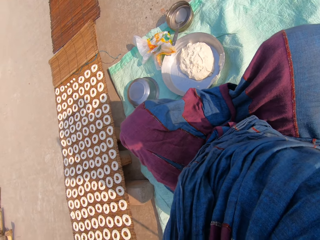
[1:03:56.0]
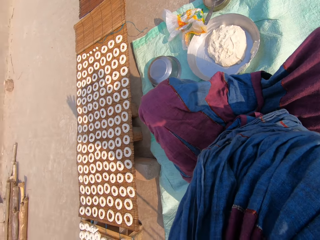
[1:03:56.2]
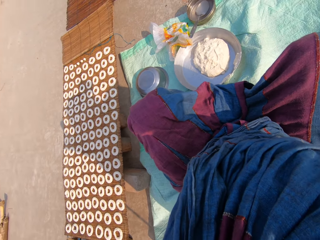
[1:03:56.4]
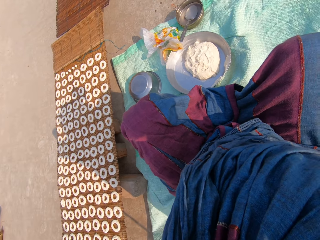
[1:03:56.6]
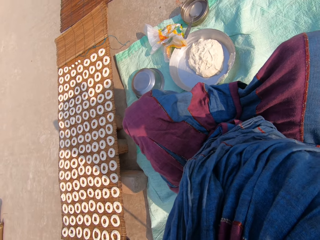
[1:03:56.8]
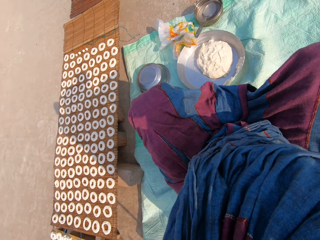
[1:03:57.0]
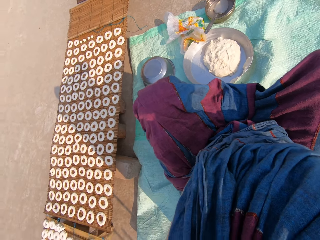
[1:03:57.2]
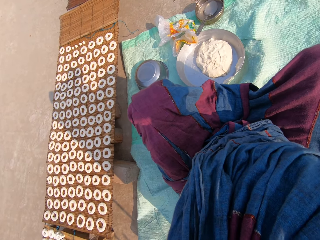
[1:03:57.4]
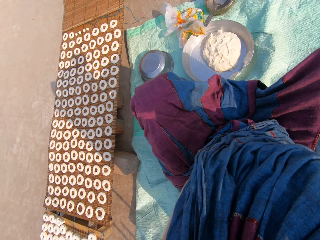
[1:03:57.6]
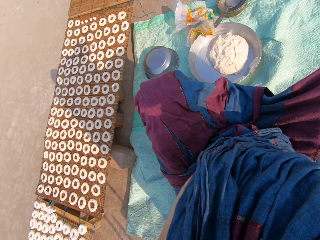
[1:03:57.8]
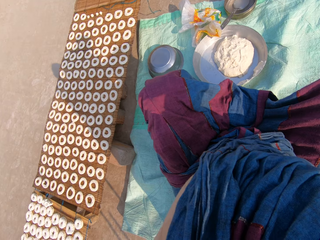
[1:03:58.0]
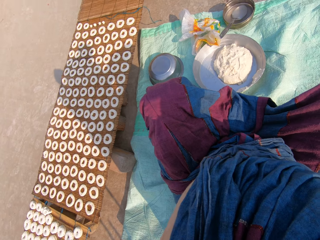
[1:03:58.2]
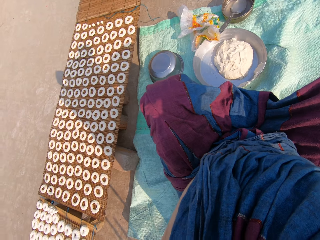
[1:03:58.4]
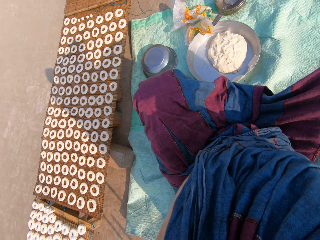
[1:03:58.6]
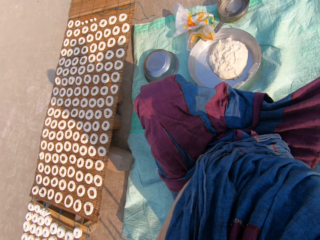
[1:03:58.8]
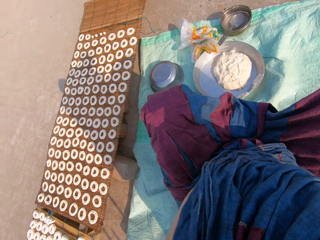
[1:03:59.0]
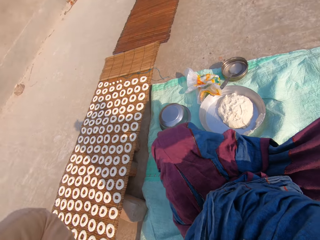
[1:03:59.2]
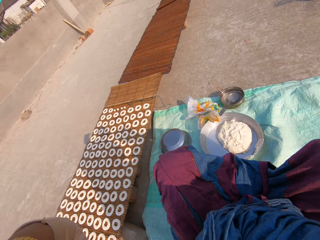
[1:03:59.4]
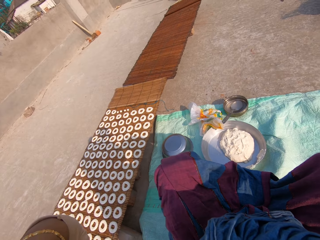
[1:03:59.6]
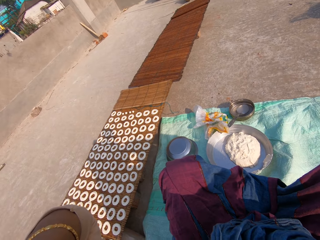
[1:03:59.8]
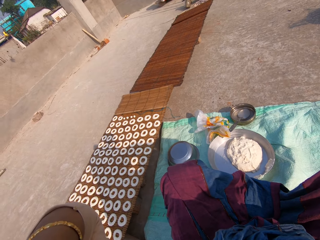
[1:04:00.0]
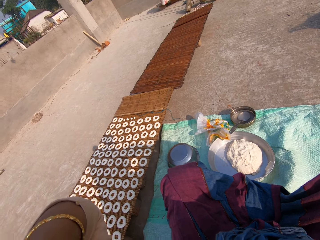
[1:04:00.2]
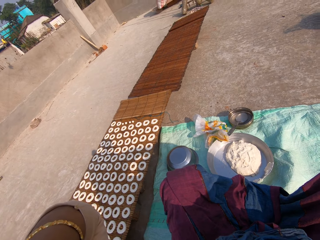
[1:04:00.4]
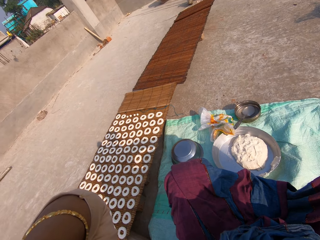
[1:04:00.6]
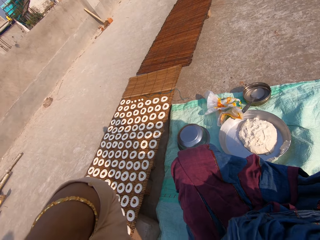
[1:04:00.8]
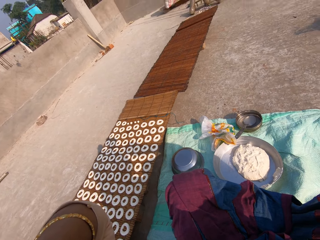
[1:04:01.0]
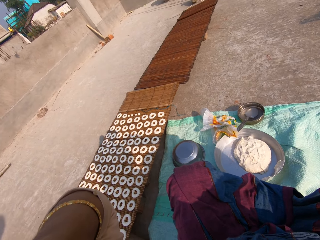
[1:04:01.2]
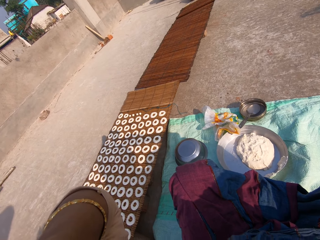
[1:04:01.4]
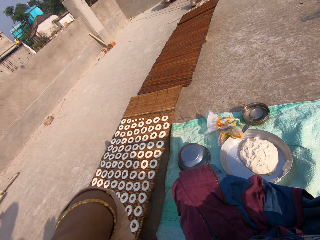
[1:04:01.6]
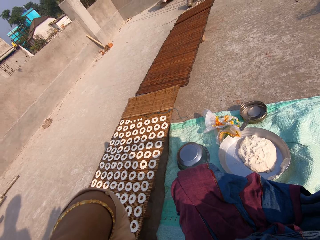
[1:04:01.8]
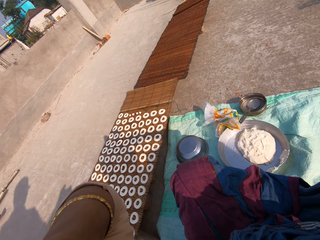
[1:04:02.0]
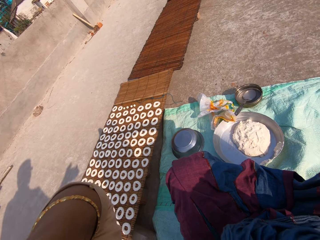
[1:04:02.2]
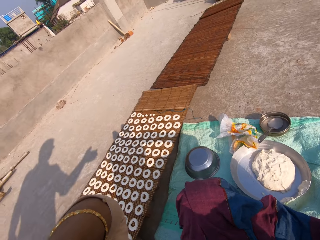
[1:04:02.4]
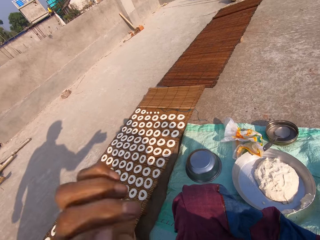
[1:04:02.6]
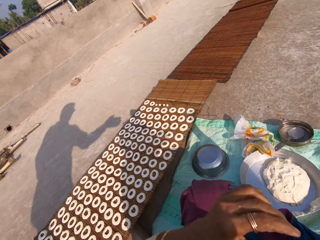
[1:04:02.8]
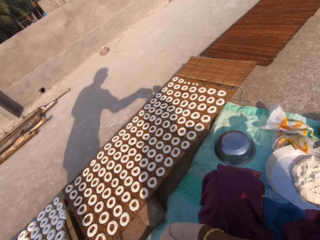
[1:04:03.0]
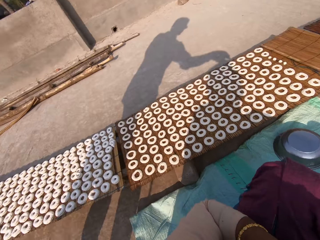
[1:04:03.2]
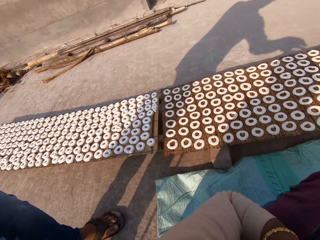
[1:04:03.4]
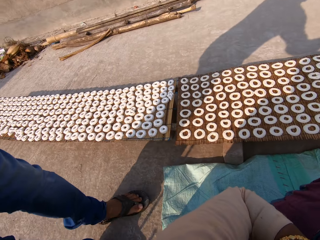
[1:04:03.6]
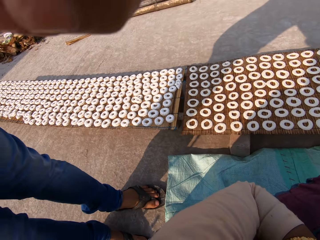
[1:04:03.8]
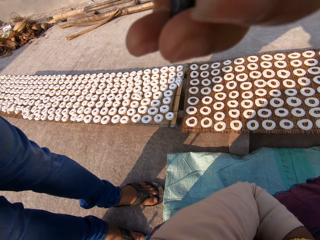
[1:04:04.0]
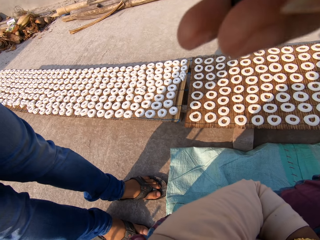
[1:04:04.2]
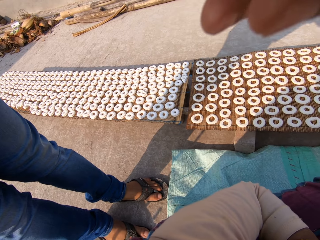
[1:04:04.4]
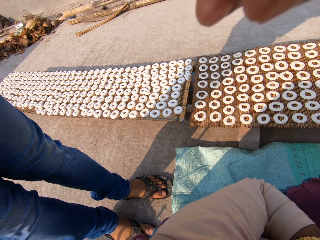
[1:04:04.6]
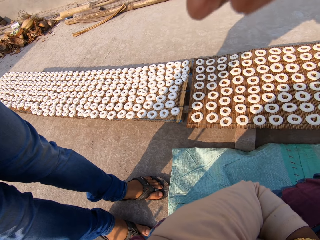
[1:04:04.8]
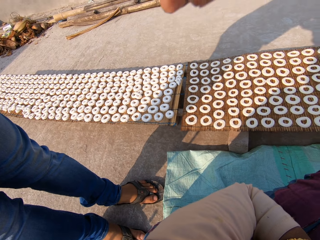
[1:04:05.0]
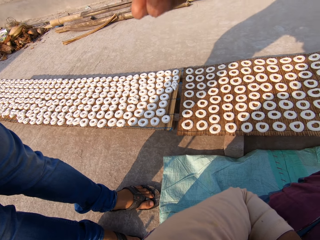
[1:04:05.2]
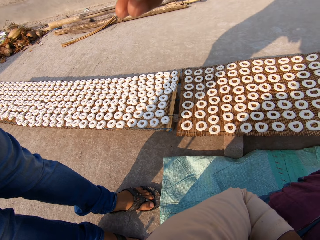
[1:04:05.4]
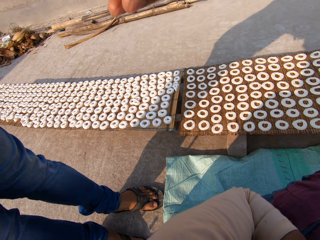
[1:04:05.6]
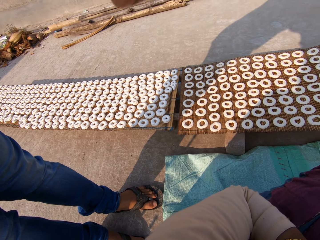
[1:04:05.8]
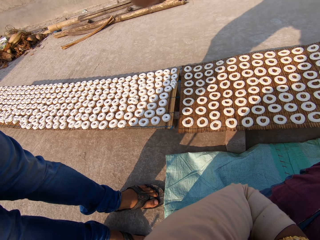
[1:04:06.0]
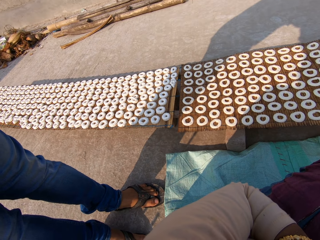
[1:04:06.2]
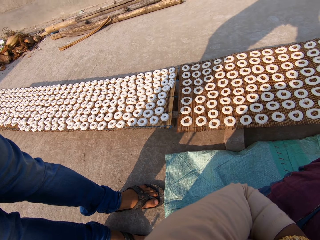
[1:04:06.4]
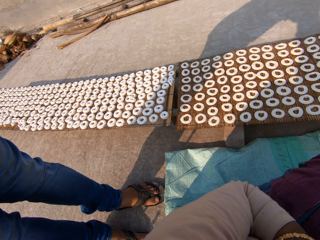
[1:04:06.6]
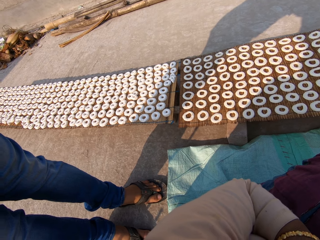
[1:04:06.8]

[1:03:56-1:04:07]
The camera wearer looks around. A man stands next to the camera wearer. The man turns off the camera wearer's camera.
